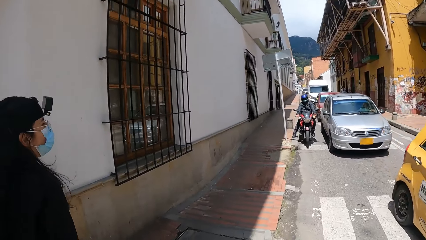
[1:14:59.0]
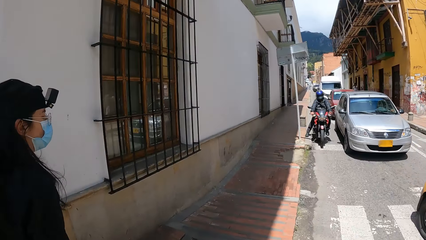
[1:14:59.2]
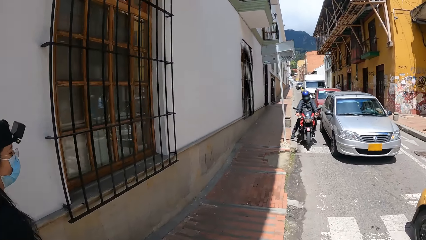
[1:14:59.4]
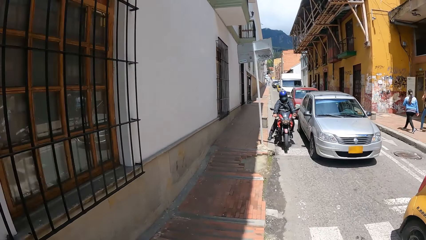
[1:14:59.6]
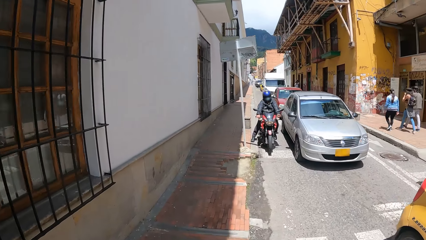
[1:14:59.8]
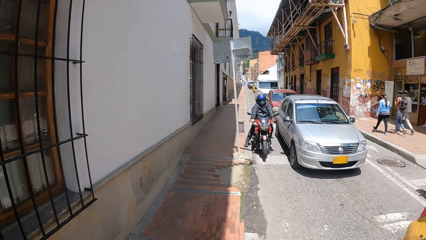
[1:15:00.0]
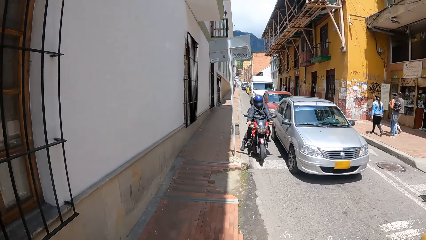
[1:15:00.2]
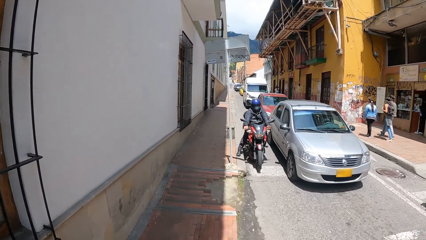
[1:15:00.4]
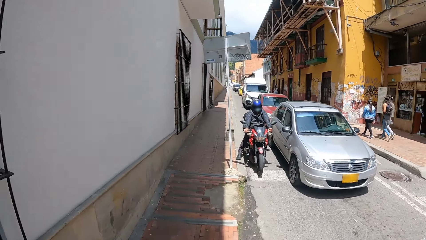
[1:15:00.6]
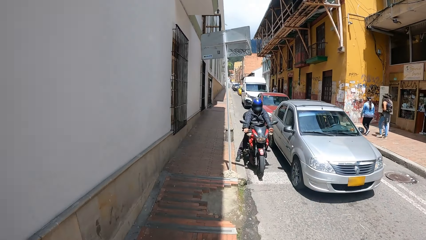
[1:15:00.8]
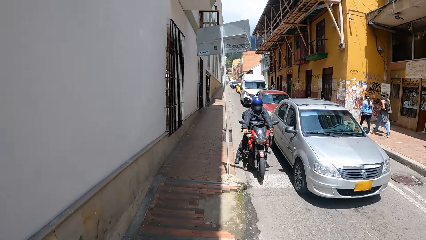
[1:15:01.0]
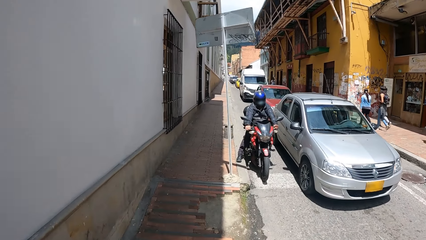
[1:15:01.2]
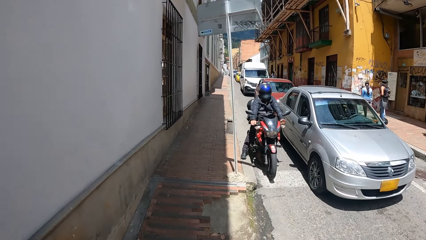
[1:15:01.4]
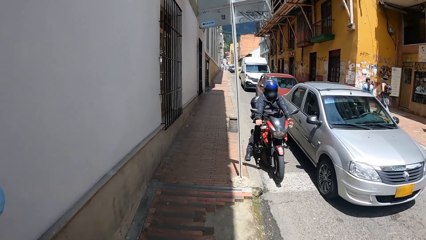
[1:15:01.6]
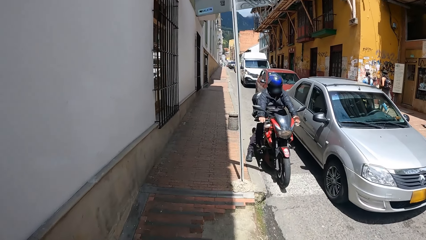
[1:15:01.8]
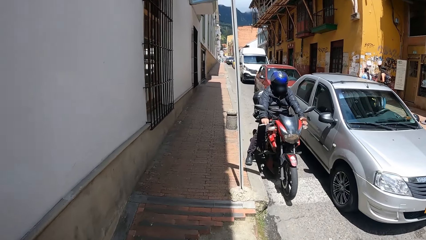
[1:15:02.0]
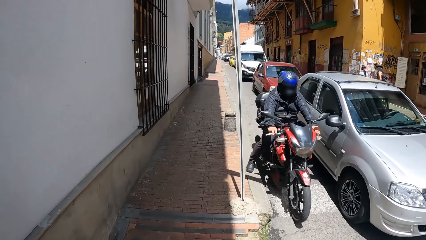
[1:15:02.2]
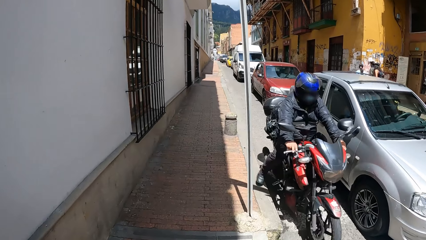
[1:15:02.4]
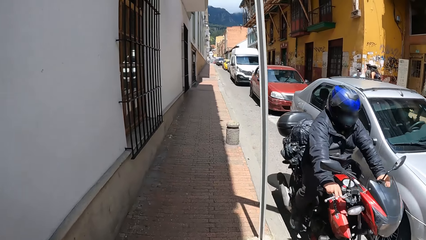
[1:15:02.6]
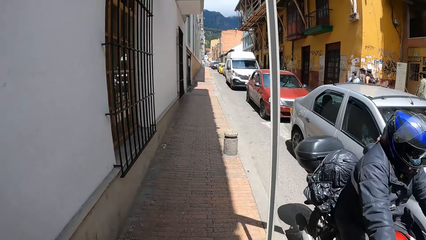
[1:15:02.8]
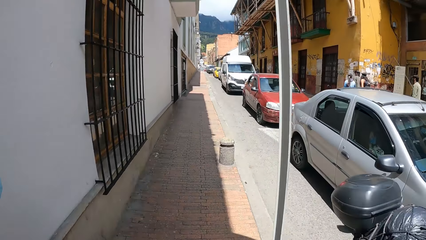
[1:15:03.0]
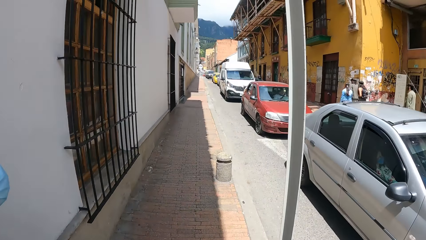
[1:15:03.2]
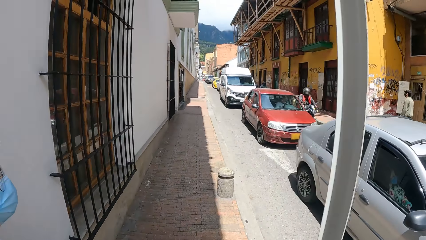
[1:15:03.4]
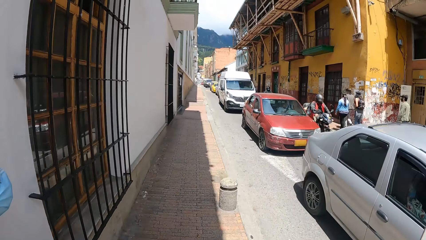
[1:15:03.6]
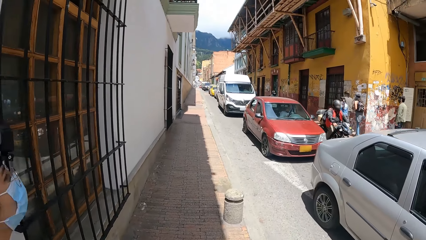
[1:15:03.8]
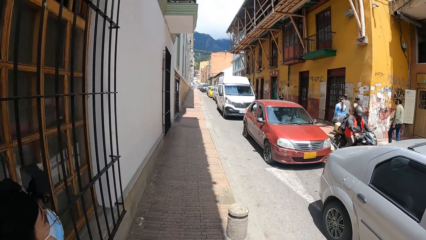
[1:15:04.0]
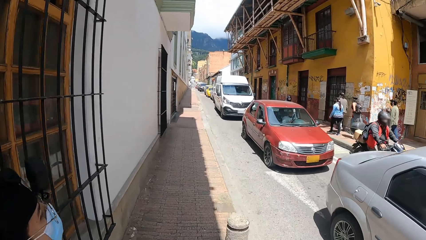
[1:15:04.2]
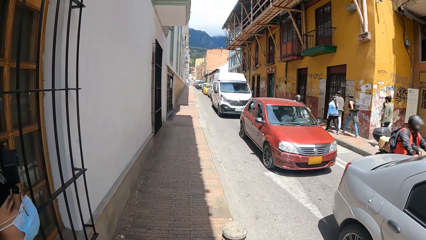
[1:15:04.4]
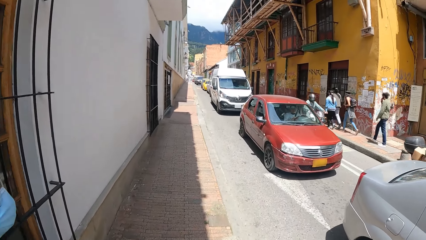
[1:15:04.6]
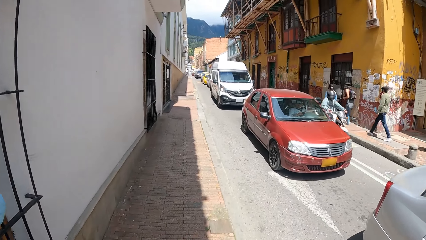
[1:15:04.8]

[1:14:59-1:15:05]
The camera wearer walks on a pavement road.

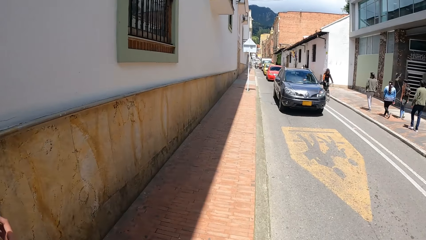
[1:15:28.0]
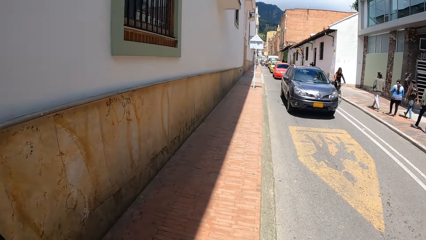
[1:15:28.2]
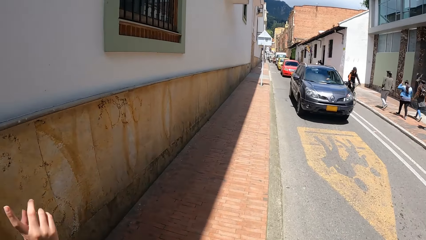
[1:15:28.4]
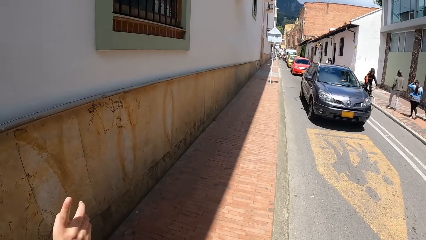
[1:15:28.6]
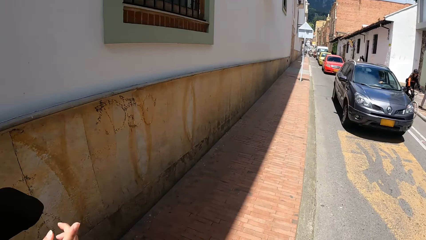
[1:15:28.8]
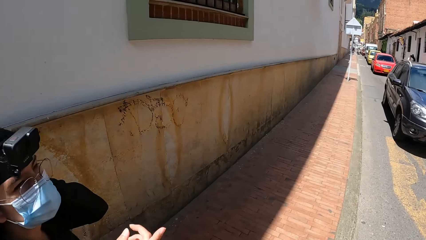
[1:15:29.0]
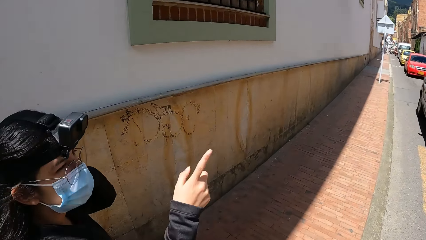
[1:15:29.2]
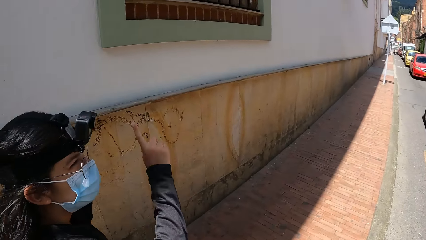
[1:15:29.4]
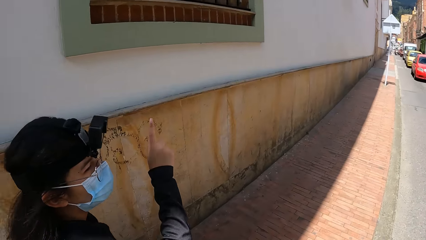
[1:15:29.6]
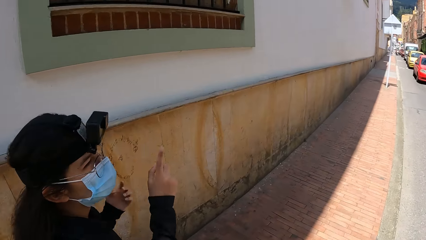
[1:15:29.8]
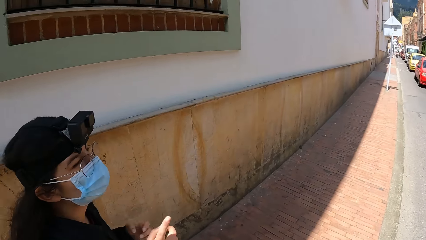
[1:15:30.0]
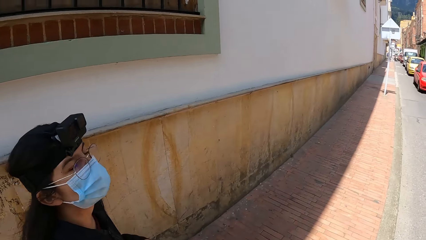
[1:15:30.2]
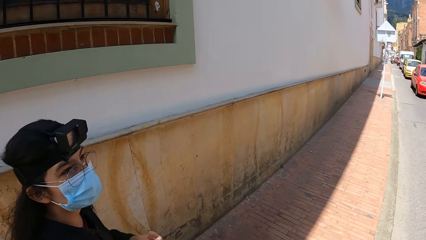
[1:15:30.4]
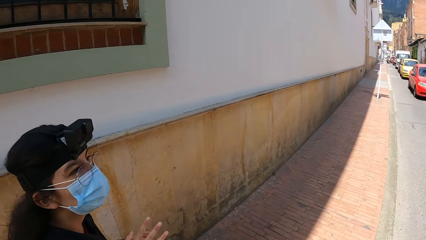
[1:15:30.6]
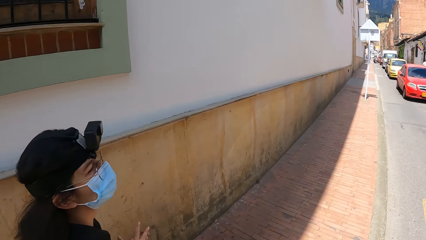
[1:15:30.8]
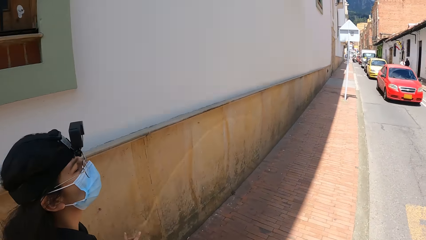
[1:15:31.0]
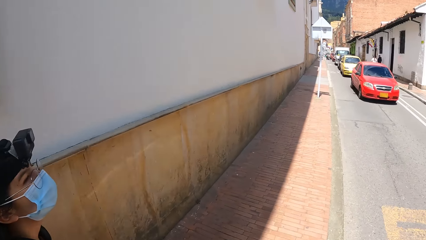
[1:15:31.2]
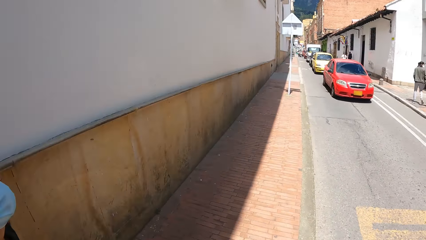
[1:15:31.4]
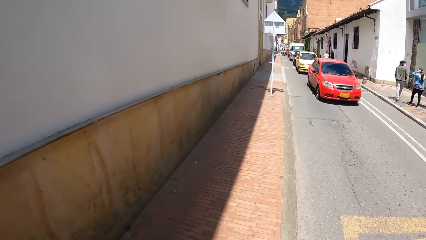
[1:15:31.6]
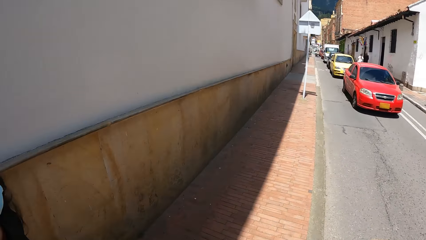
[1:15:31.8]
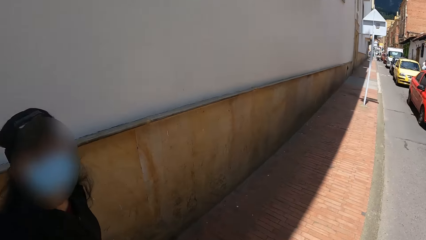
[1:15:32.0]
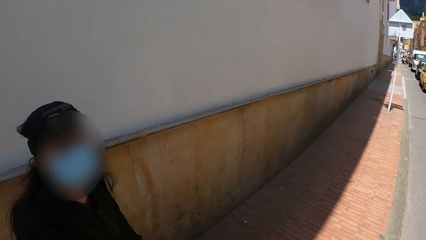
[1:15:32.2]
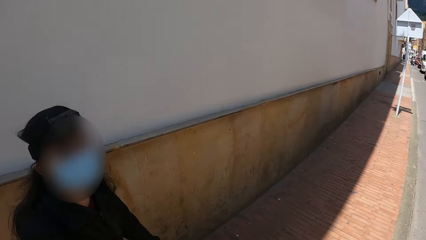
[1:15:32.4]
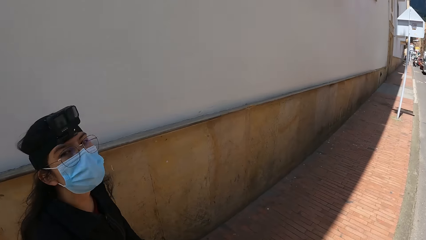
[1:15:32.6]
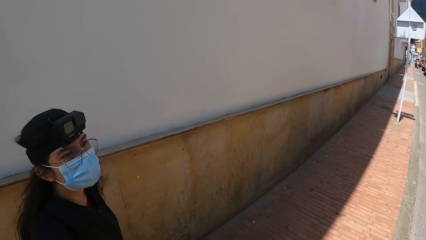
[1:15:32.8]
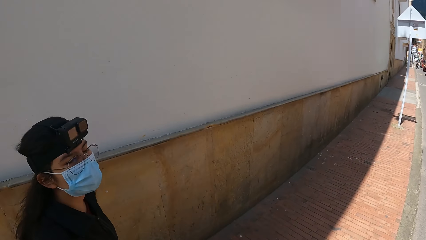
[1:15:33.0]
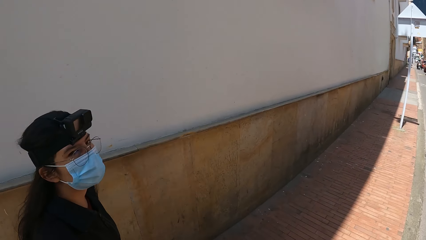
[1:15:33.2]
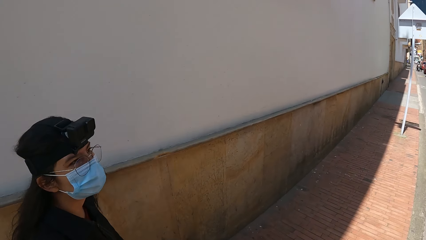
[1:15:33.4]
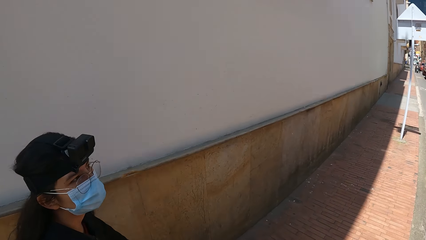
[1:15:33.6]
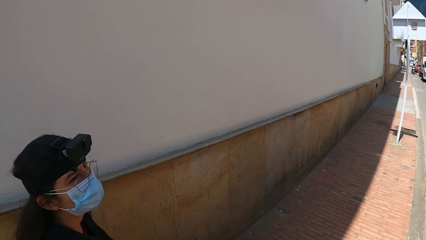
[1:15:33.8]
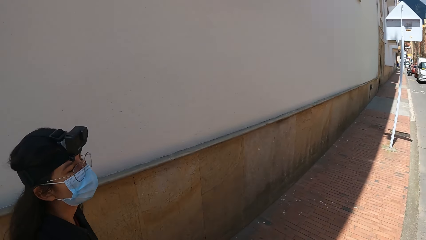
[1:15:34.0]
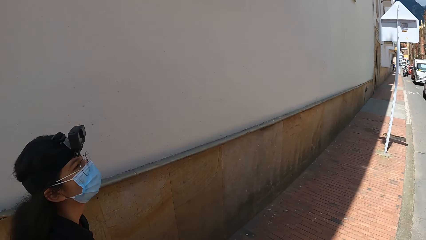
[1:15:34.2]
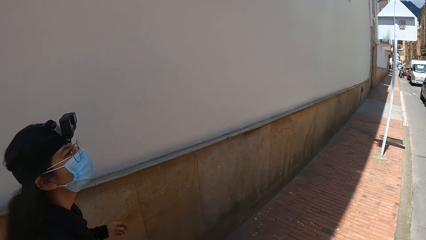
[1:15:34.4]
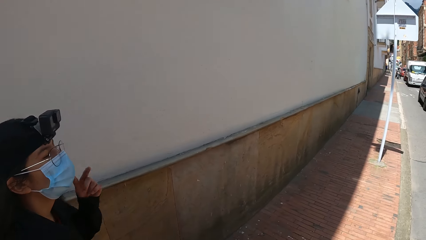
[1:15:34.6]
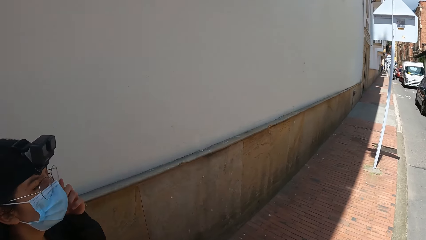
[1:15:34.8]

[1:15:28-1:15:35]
A lady interacts with the camera wearer.

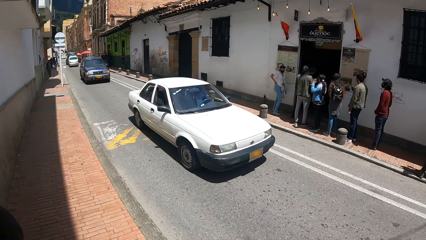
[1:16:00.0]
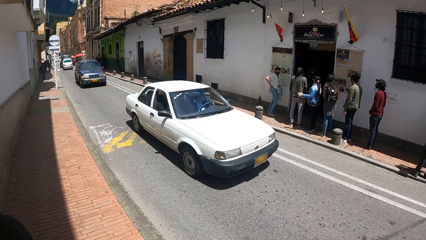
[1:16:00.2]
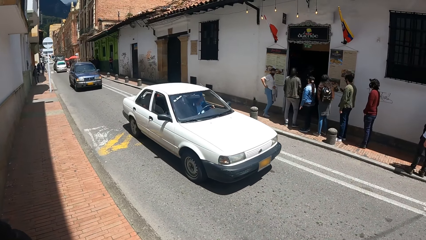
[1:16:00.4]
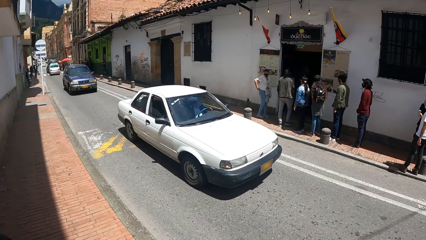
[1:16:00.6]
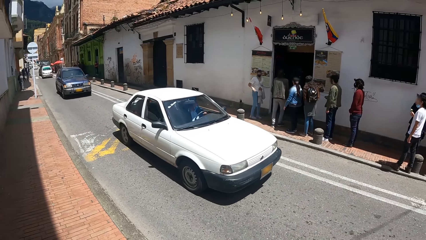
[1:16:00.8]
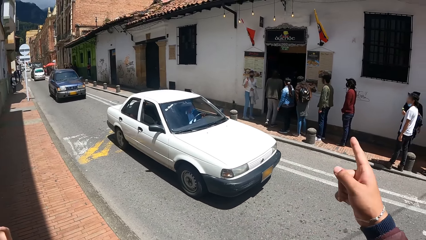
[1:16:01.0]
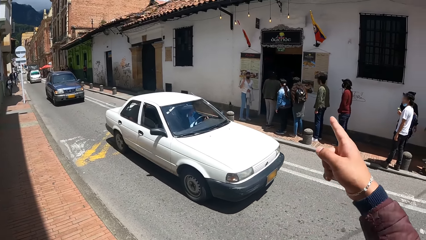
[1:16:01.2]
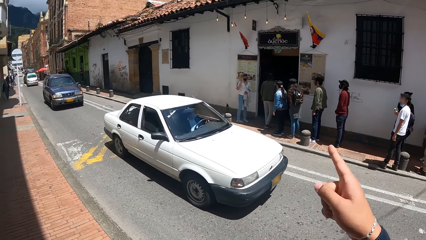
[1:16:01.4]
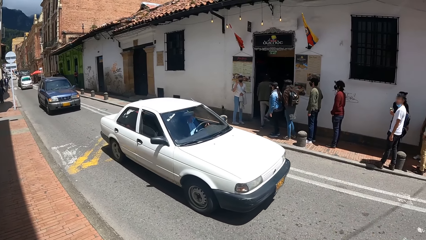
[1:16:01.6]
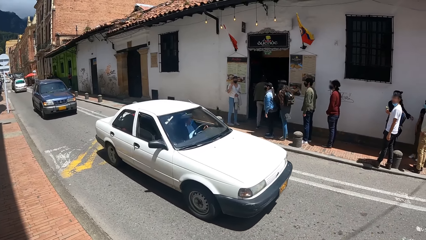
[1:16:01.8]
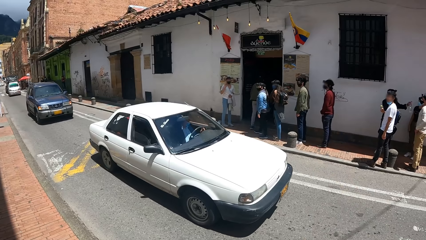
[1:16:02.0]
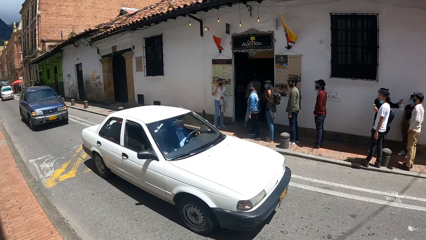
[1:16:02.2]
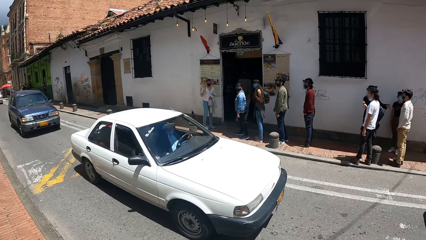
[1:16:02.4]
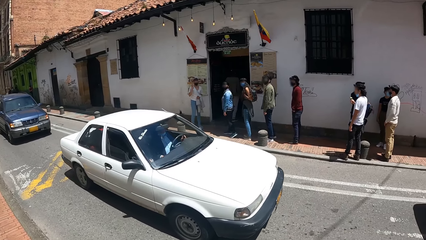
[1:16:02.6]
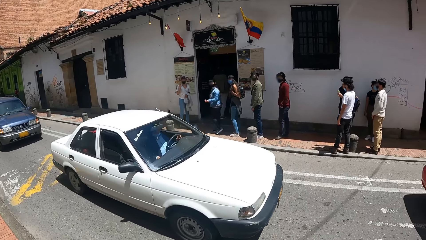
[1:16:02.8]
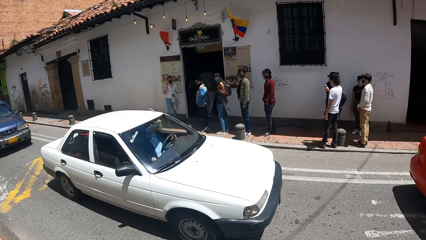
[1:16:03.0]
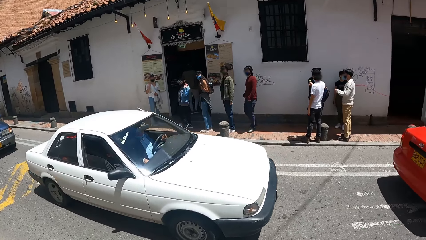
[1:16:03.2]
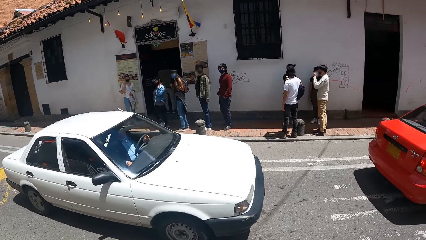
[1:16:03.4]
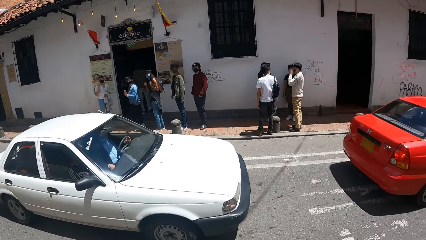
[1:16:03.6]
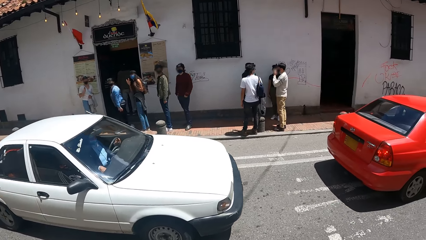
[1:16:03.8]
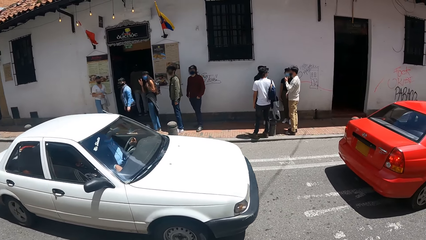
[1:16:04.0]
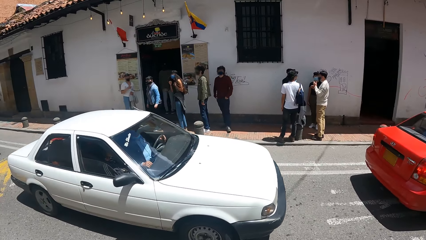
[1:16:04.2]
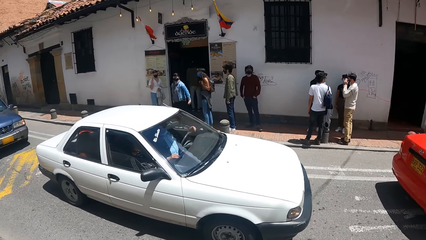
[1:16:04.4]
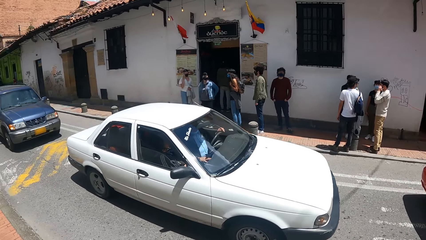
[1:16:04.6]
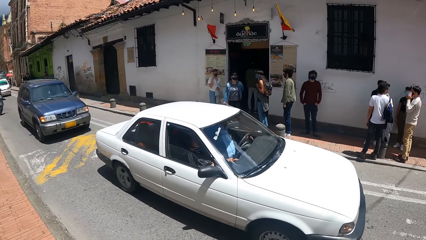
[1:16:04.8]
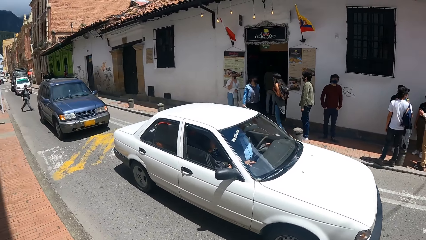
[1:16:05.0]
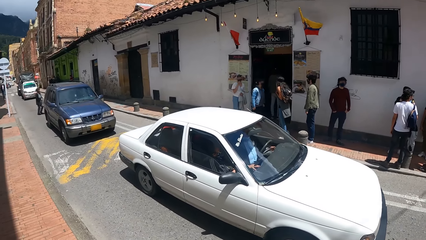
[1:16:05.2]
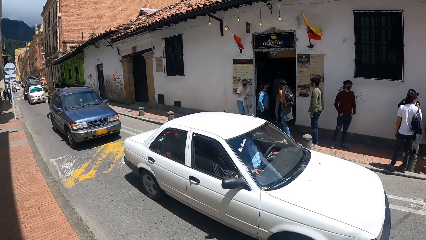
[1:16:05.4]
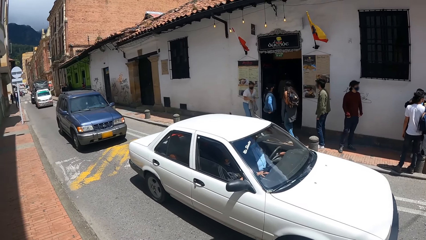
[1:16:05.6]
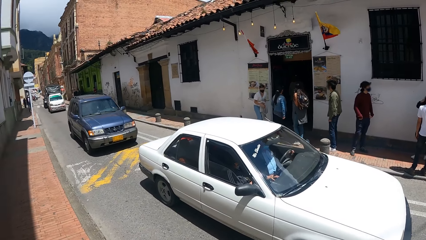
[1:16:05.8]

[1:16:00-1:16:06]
The camera wearer raises the hand. They look around the streets.
